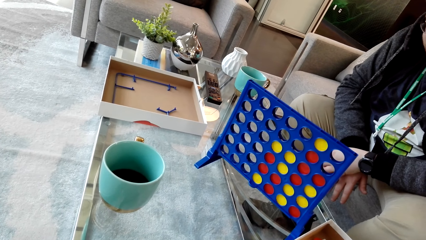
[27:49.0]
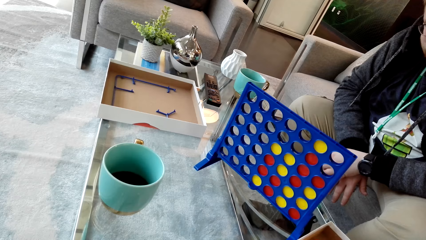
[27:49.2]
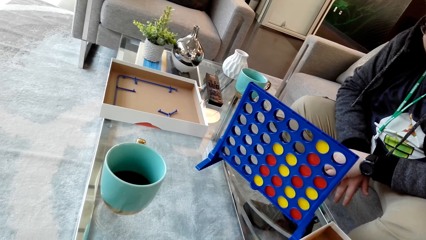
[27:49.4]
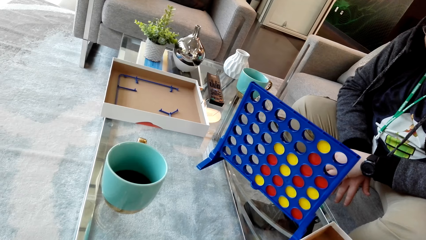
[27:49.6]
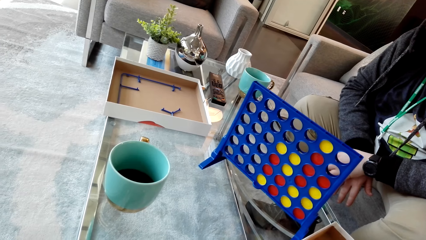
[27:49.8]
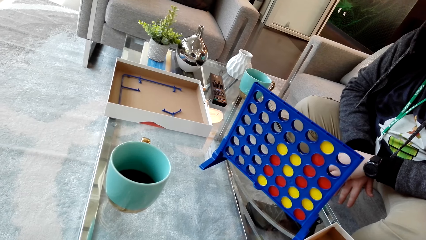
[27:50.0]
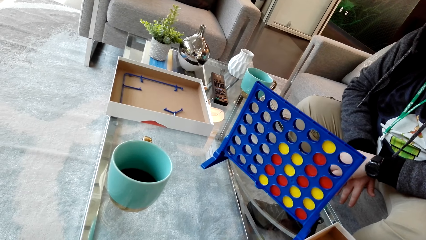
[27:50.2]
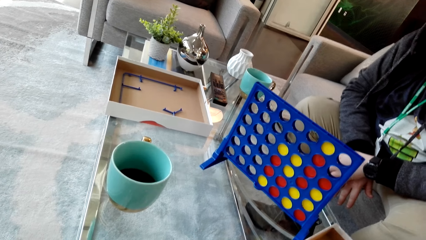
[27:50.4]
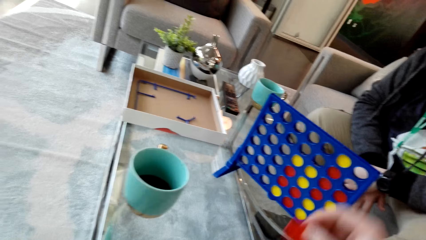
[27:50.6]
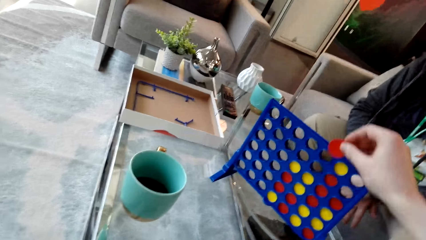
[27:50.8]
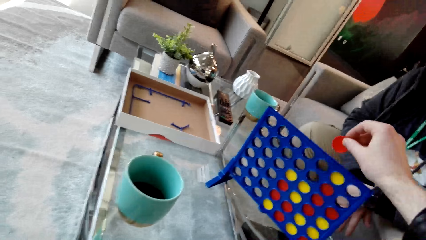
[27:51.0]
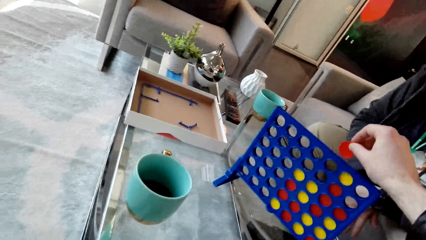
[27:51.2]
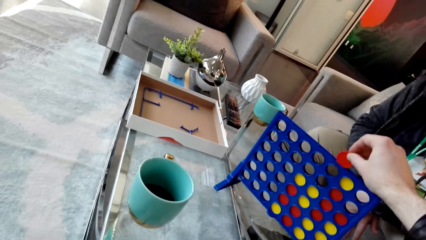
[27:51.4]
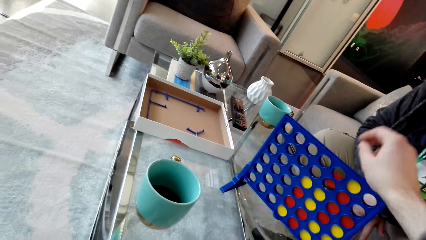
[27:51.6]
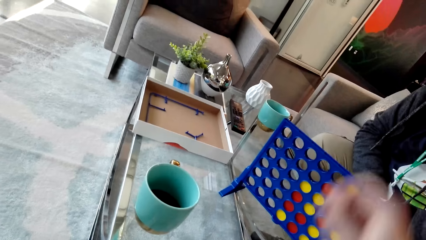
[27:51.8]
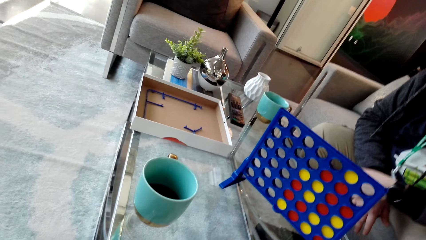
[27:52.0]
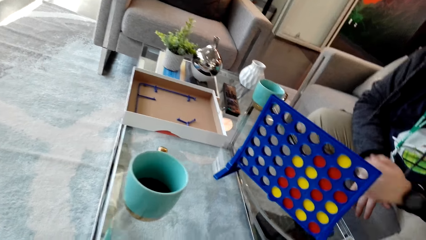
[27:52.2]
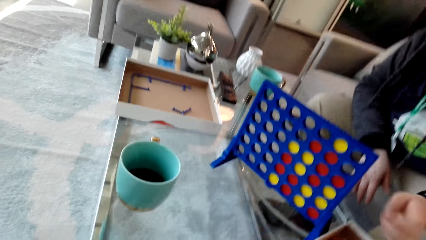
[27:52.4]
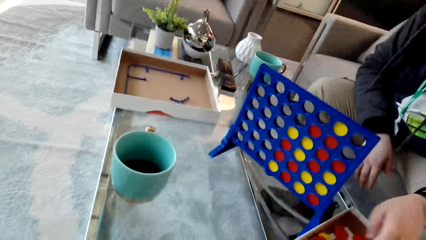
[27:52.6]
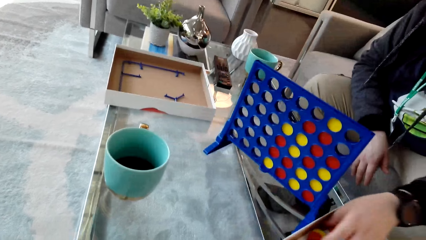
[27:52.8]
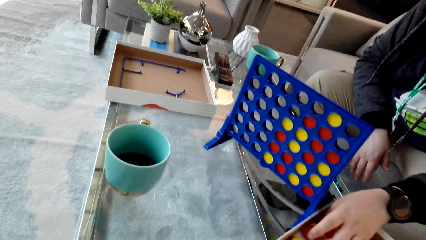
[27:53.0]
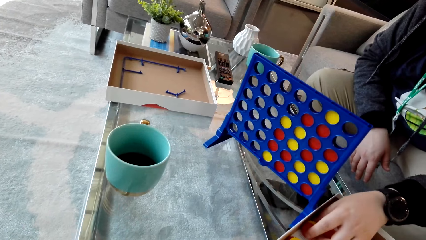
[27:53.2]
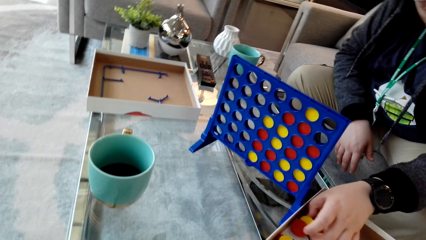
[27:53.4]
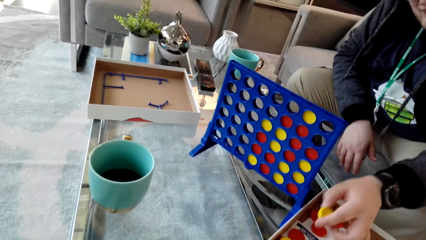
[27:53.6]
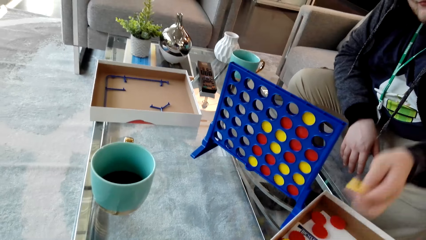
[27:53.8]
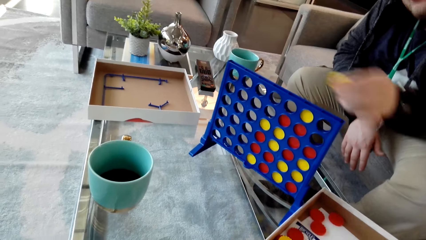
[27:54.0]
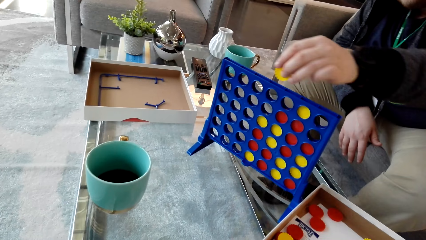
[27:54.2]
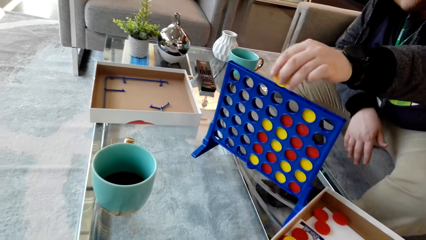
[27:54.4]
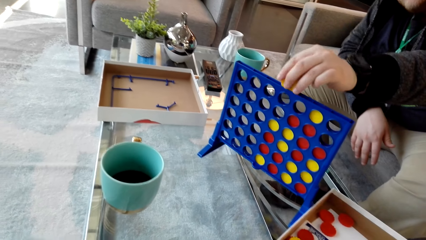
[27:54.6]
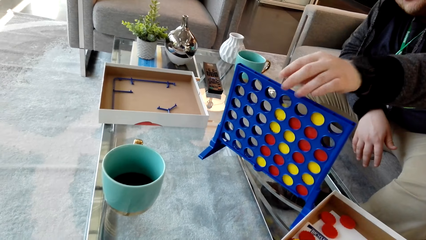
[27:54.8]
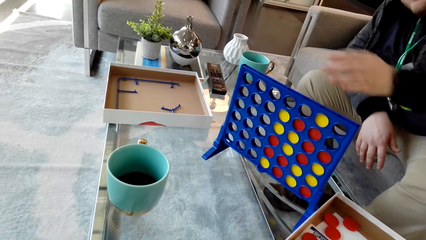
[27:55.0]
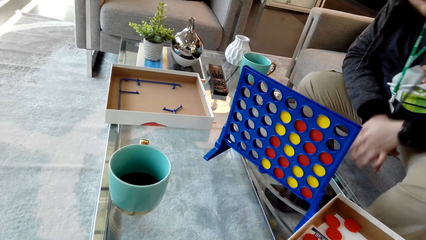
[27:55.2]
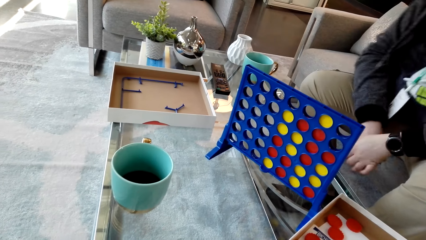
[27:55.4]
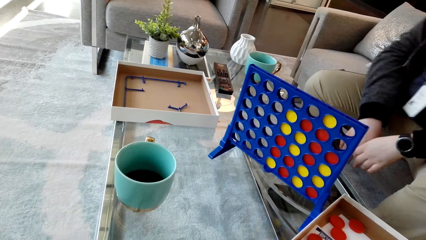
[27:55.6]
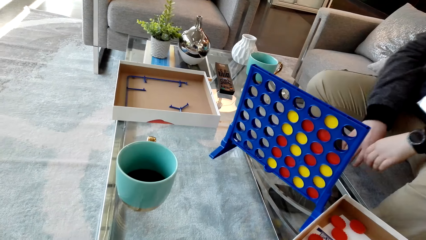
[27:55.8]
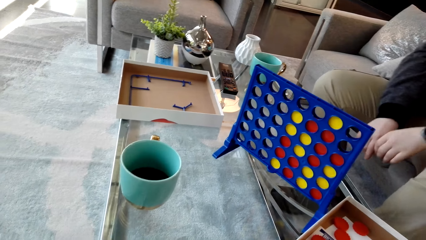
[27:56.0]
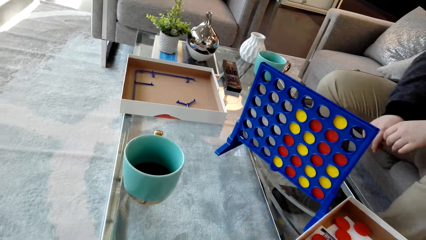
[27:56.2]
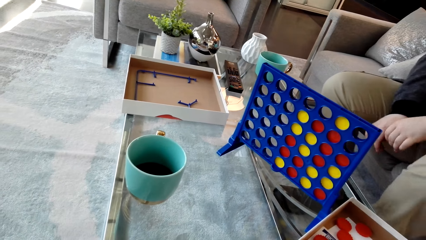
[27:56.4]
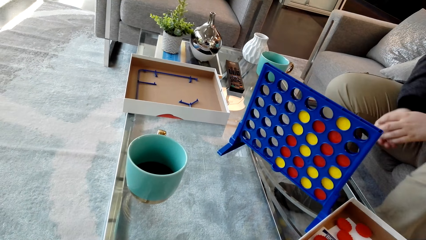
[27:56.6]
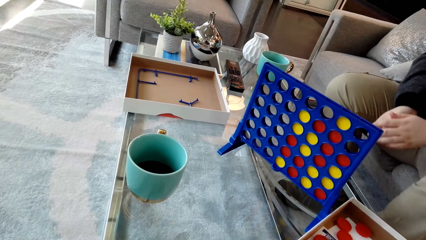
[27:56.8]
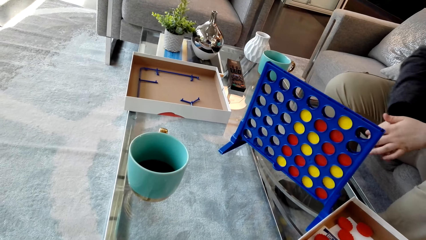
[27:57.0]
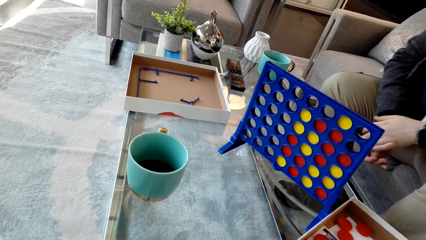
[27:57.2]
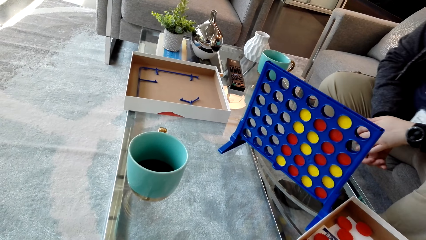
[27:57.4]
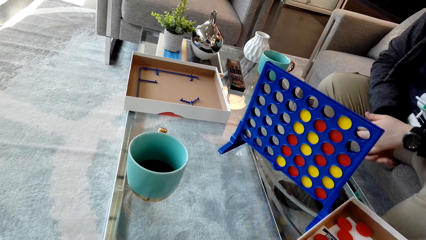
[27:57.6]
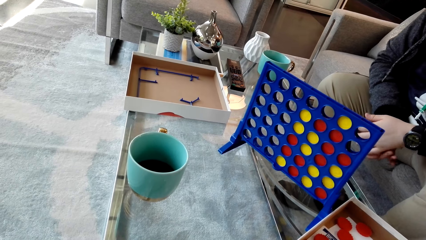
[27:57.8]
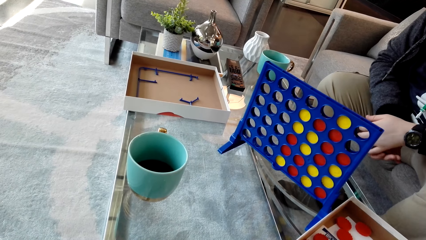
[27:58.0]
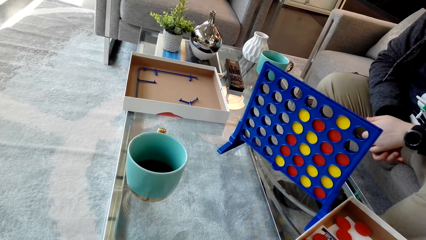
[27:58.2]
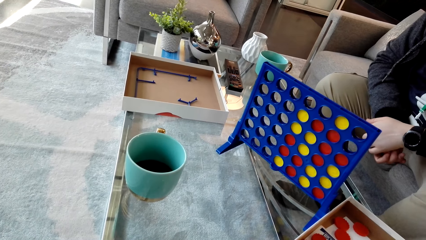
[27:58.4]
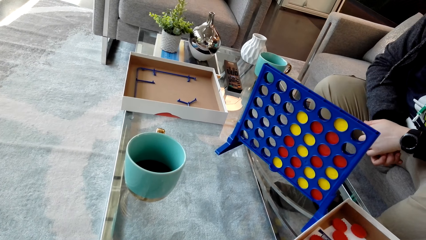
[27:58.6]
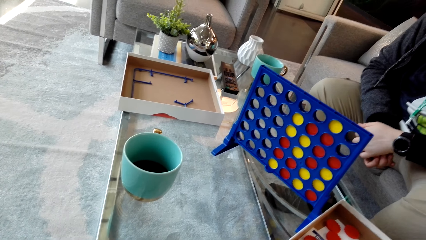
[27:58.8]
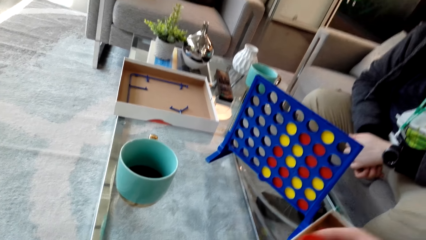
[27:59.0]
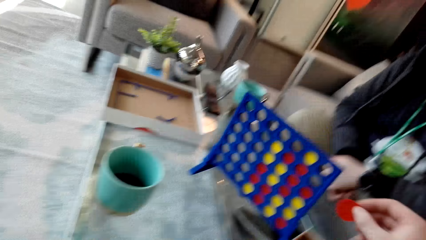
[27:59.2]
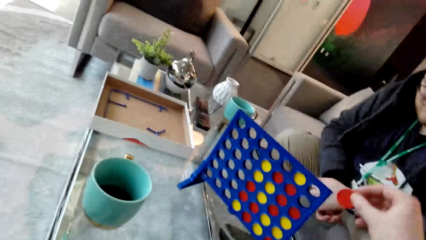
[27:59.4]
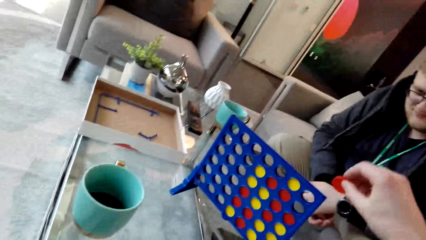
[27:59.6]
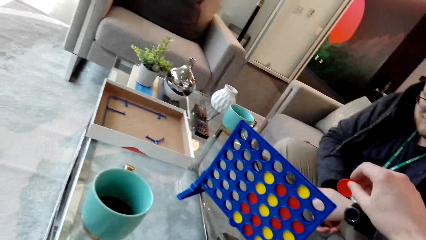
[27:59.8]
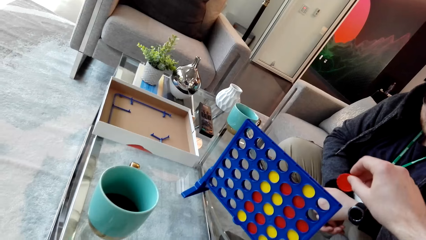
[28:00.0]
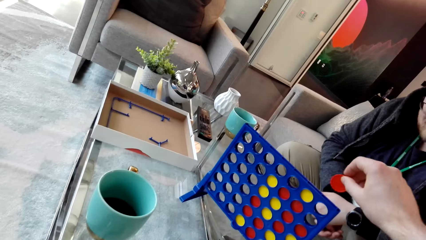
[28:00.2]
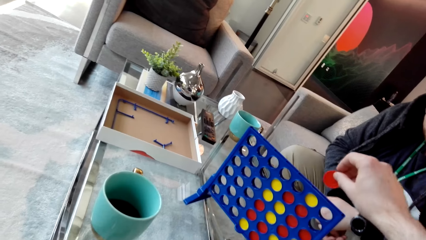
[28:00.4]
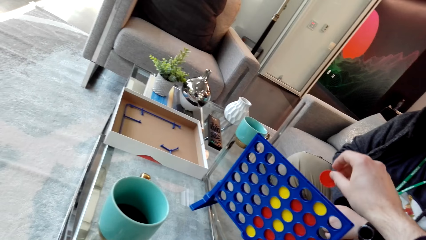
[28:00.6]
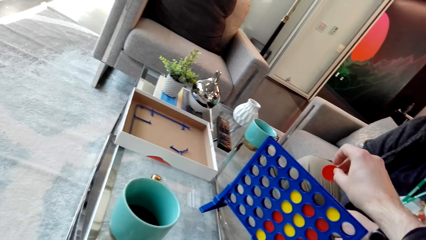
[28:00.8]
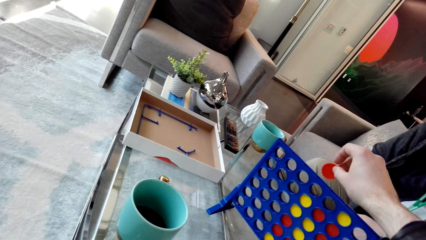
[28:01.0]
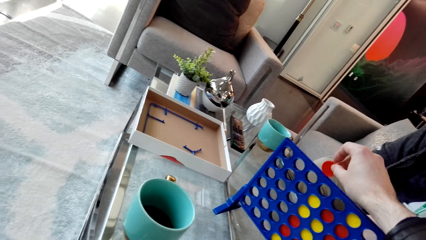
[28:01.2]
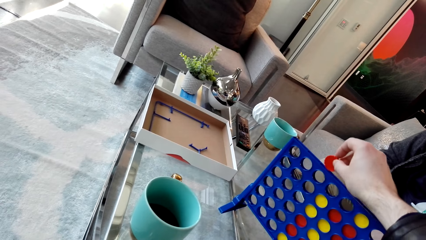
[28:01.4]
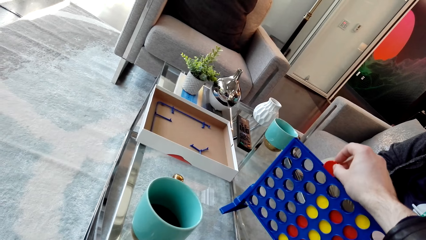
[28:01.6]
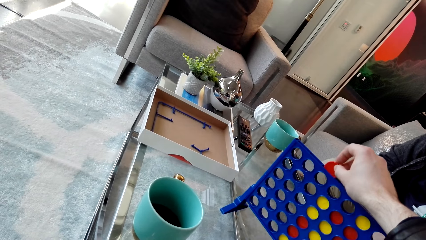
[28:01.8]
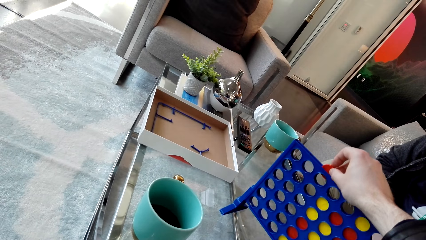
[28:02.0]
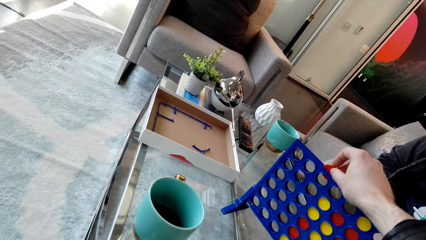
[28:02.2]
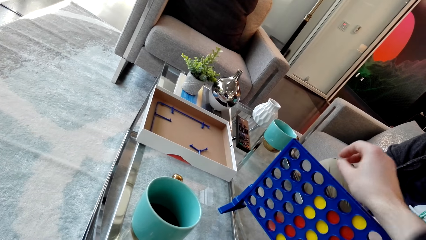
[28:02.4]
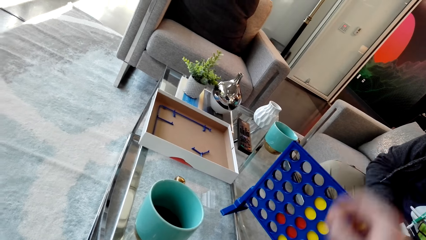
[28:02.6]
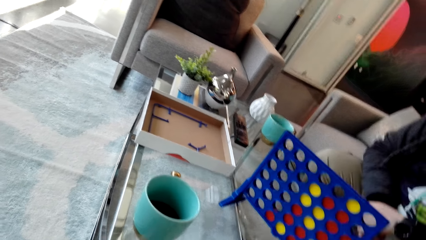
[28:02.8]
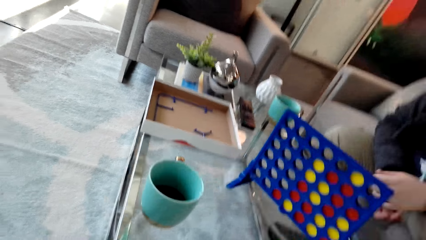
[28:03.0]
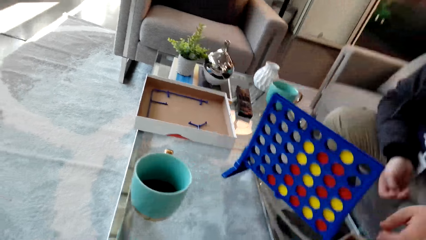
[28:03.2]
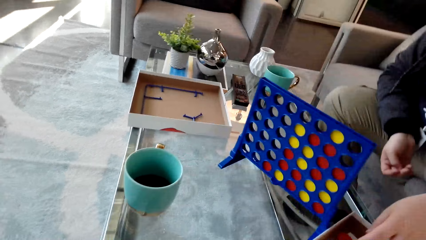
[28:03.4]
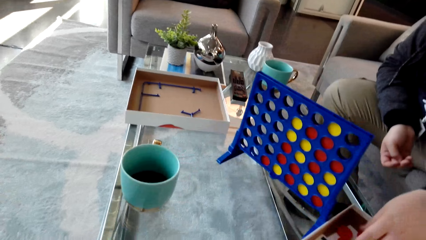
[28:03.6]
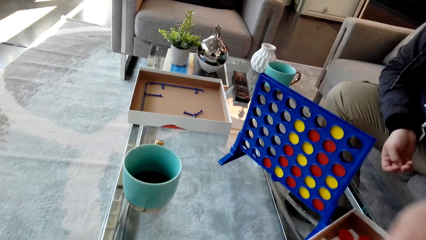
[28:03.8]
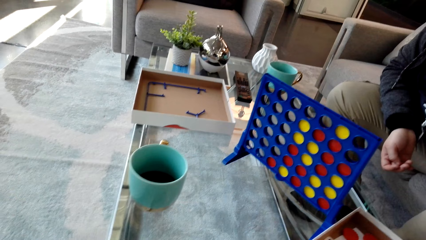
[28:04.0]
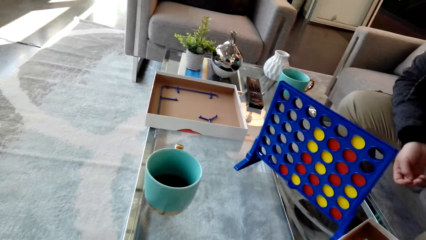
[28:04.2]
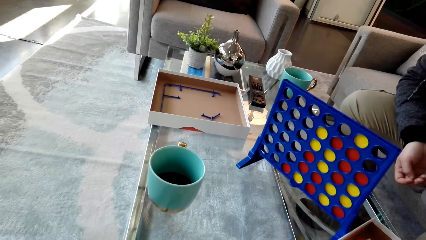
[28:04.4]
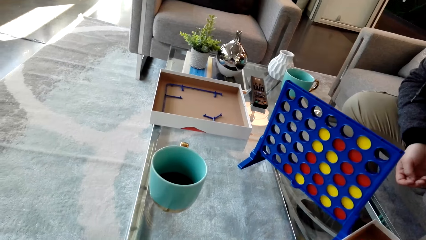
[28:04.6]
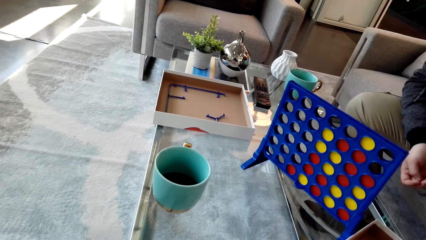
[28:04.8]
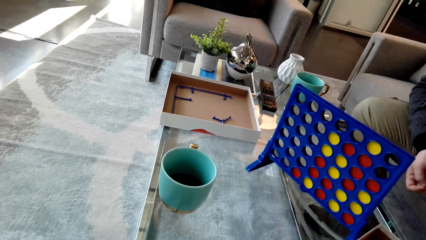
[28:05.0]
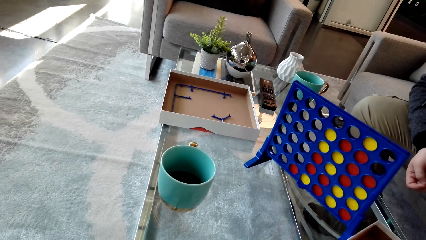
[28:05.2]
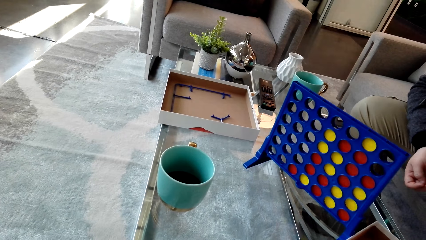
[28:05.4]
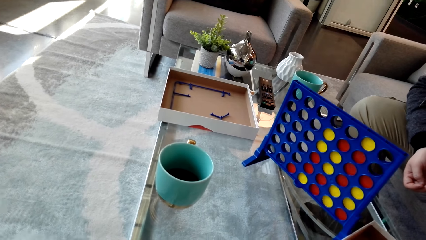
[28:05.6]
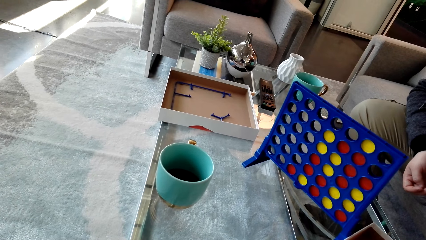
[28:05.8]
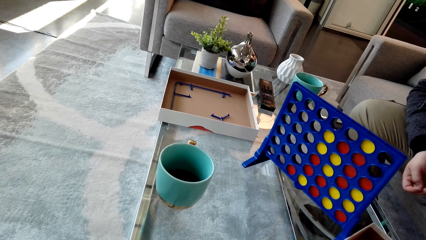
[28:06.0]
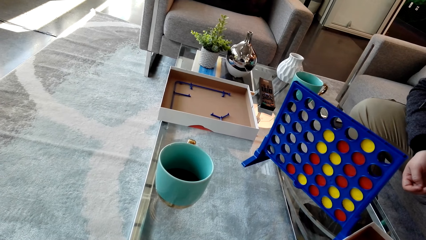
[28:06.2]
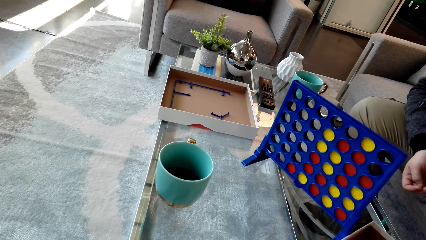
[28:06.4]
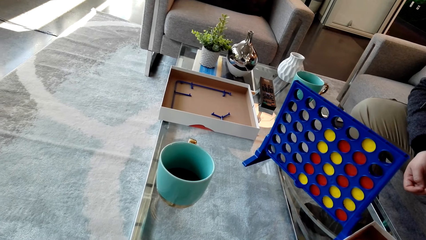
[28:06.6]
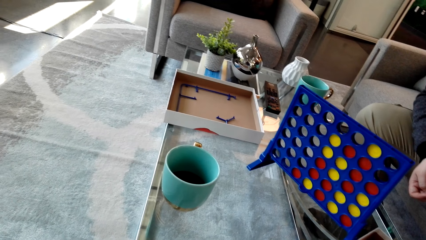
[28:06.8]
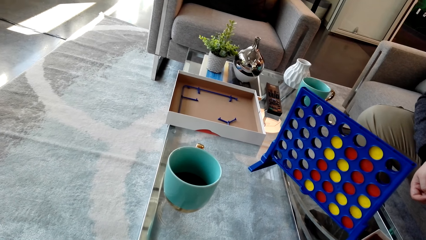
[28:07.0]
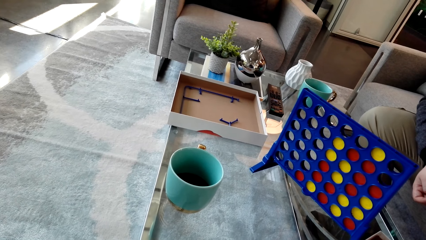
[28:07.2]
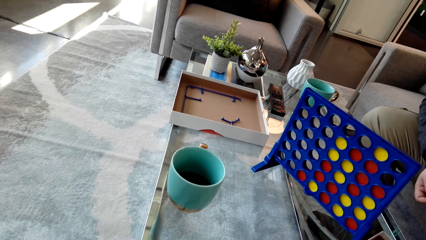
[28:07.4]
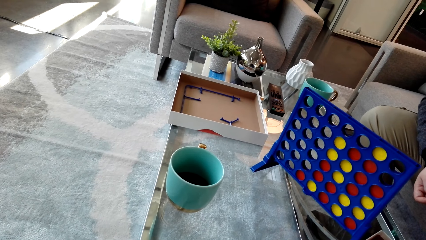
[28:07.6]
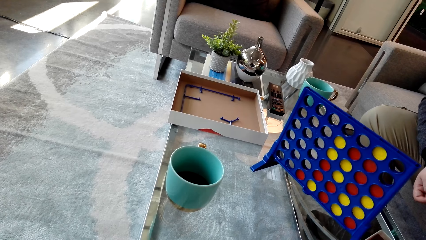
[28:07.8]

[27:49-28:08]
The camera wearer looks around. They drop the disc or chip in the board or template. A man picks the disc and drops the disc on the board. The camera wearer holds the chip. They drop the disc in the board. The man picks the disc. The camera wearer looks around.
